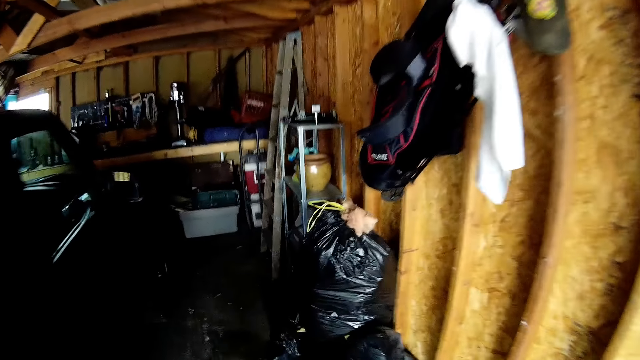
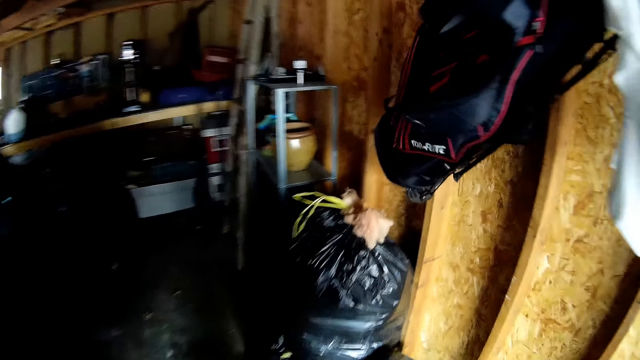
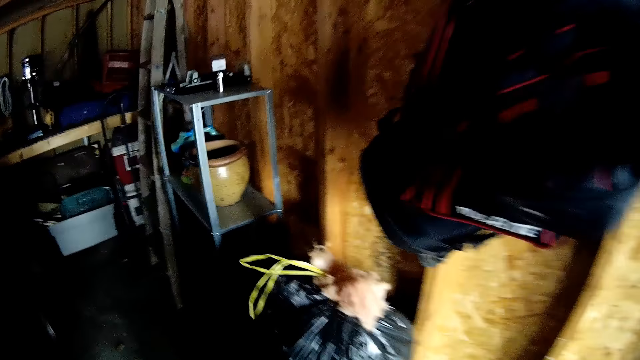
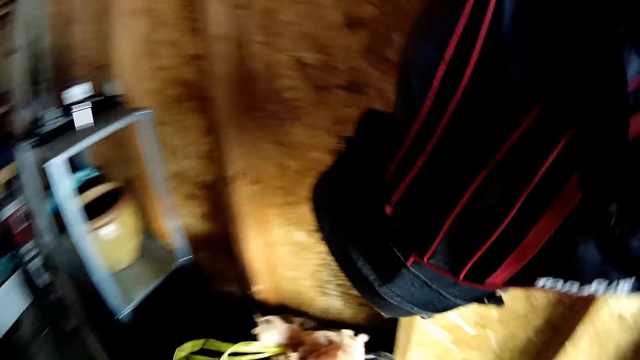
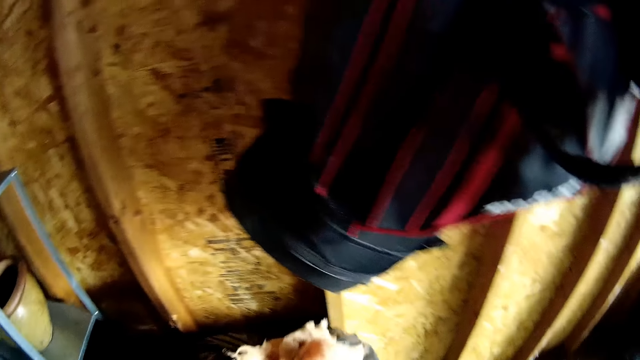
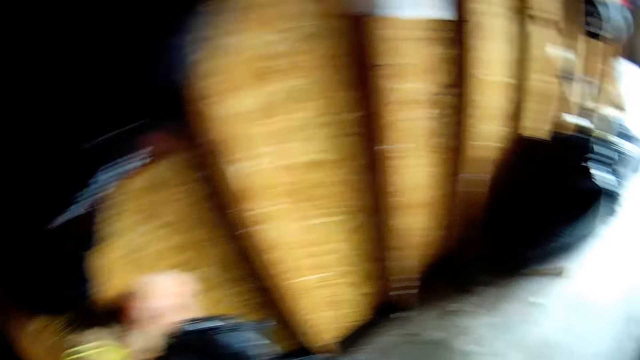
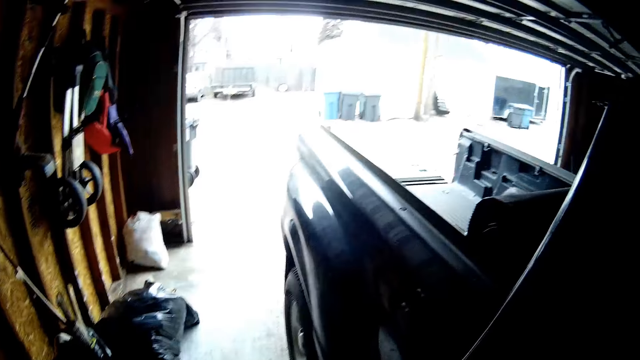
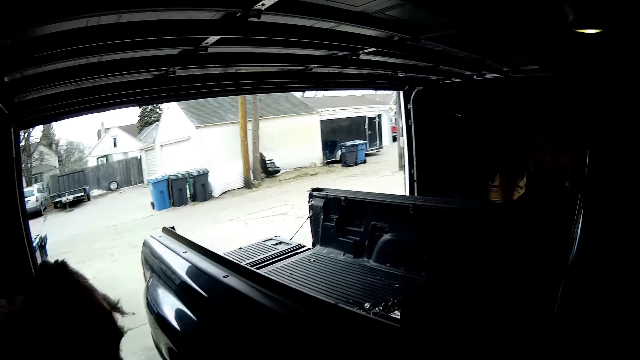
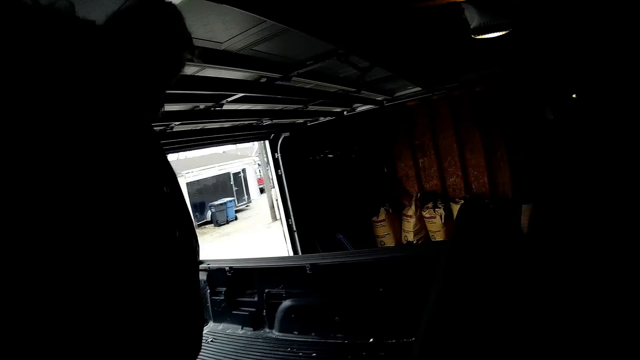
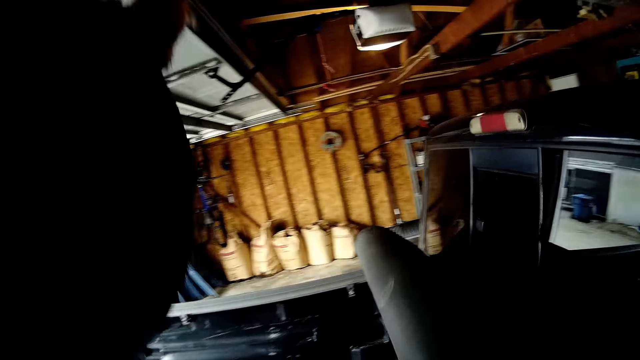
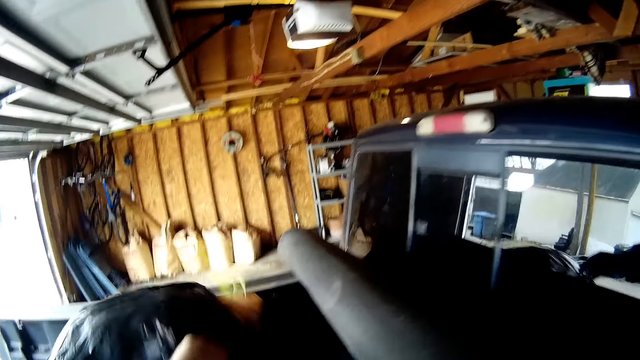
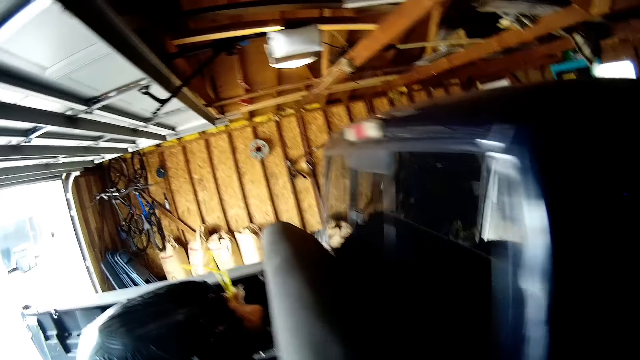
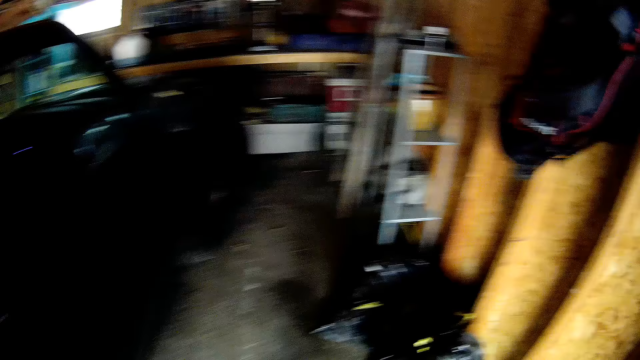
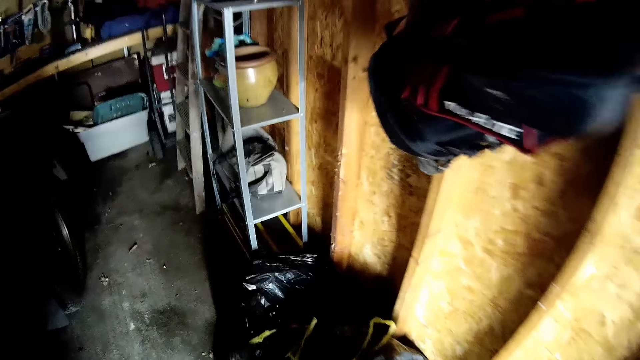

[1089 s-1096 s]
The camera wearer takes a paper bag. They put the paper bag in the pickup truck.
